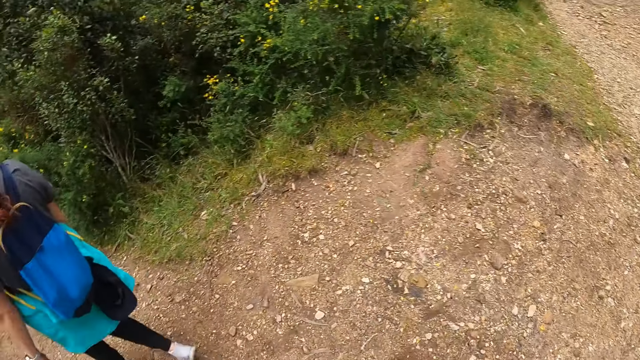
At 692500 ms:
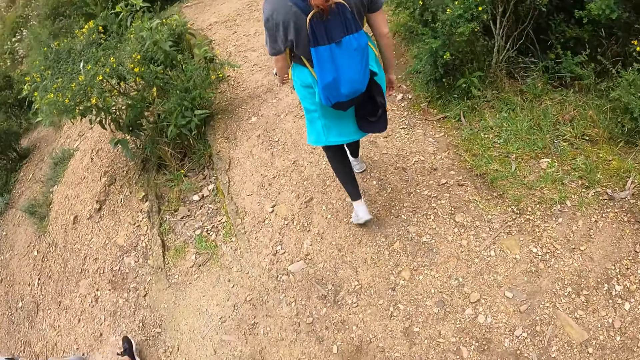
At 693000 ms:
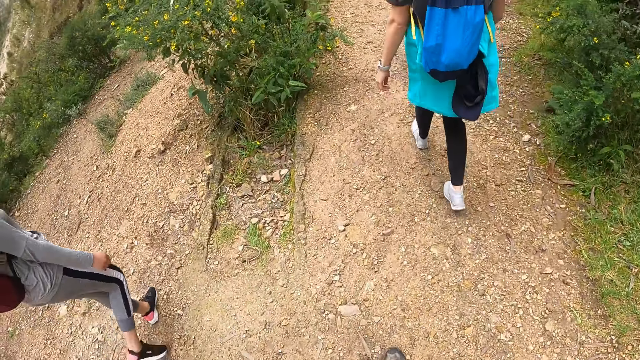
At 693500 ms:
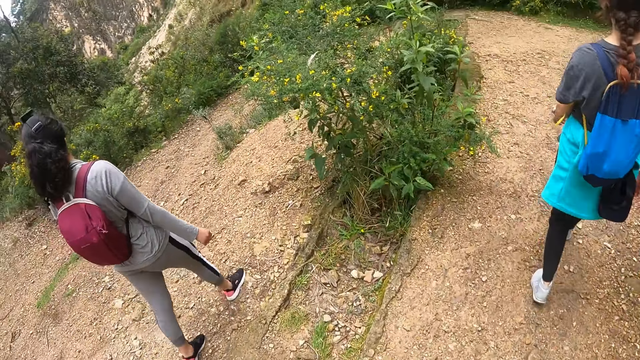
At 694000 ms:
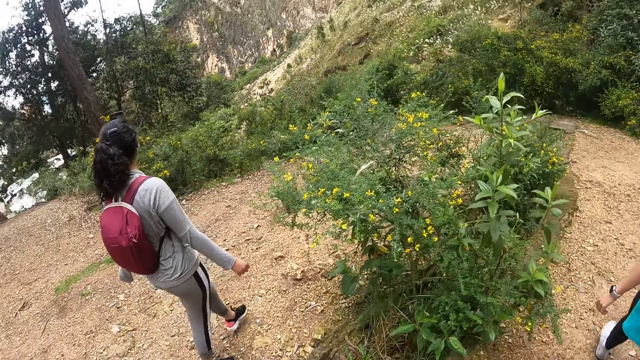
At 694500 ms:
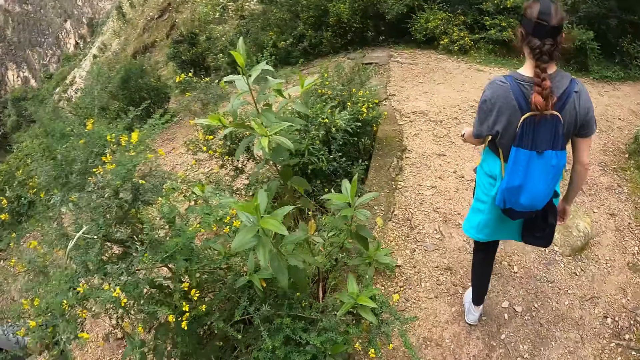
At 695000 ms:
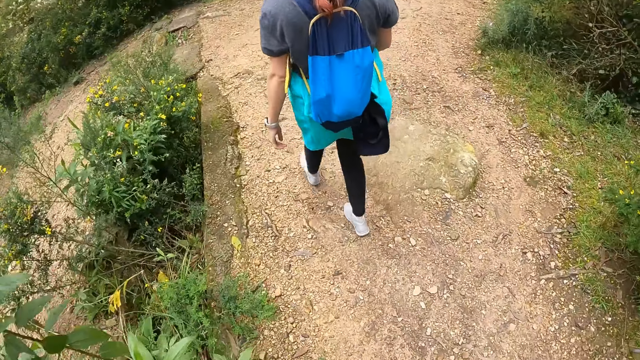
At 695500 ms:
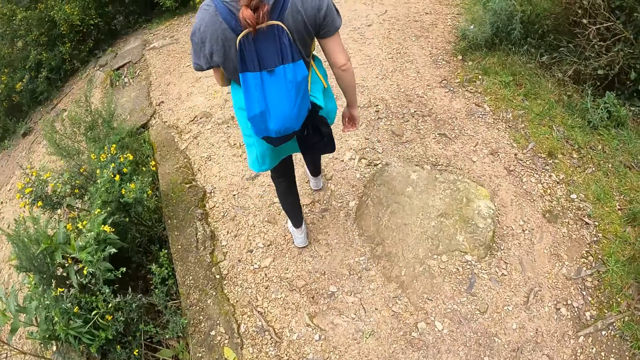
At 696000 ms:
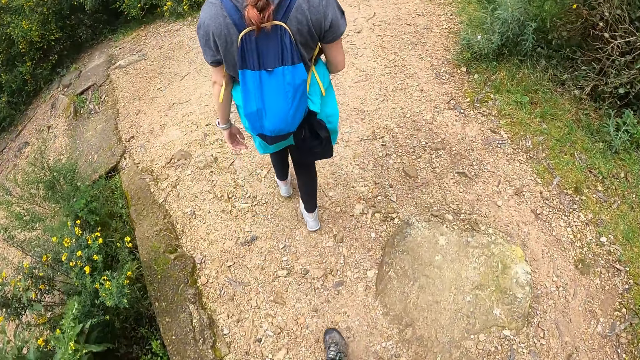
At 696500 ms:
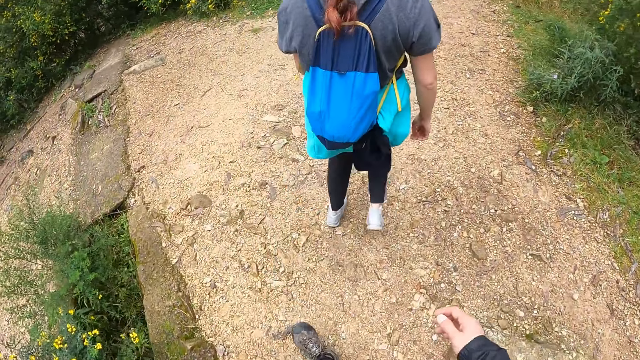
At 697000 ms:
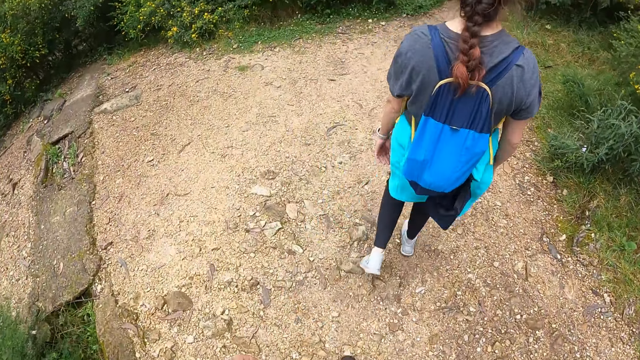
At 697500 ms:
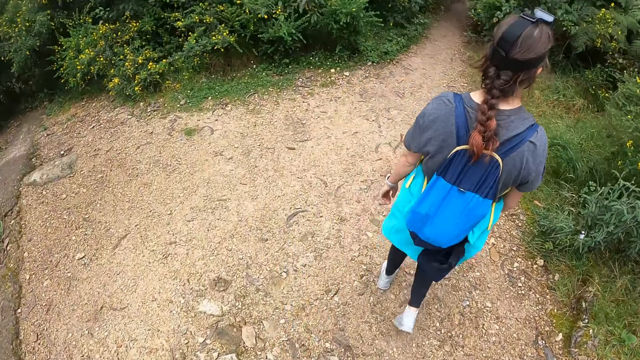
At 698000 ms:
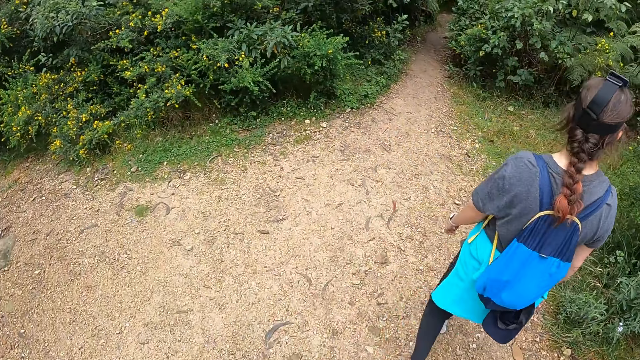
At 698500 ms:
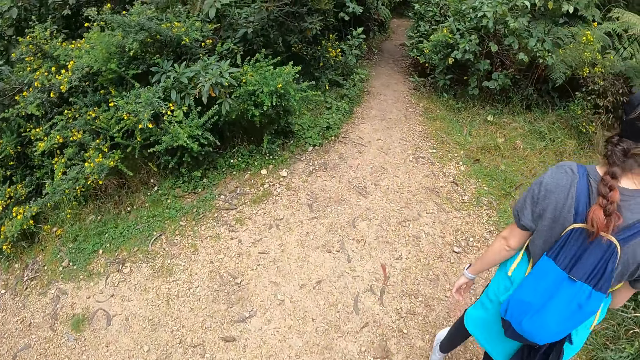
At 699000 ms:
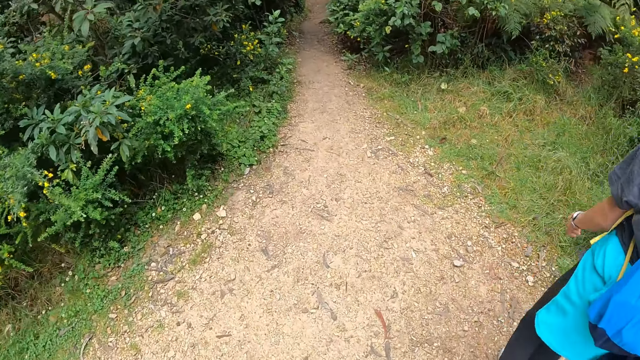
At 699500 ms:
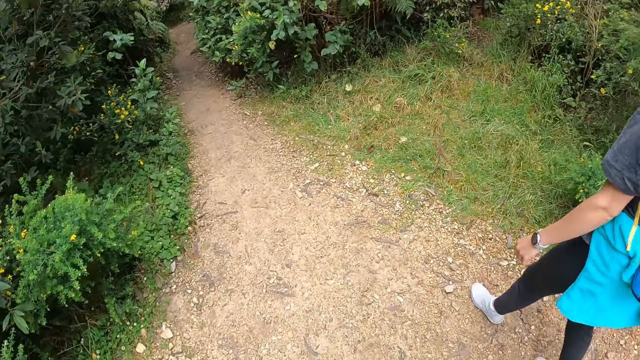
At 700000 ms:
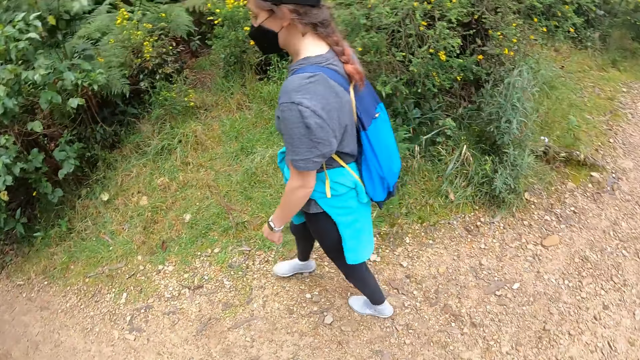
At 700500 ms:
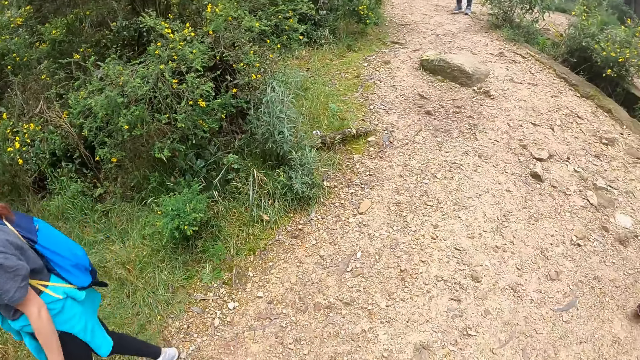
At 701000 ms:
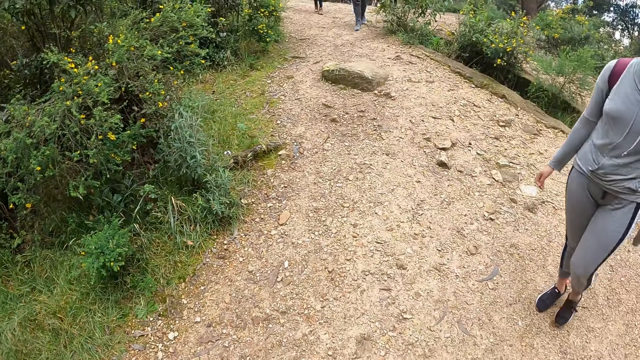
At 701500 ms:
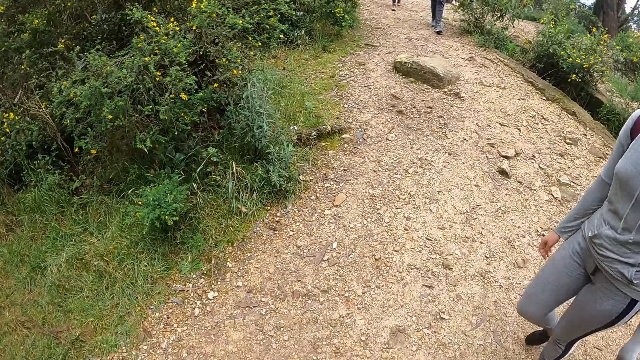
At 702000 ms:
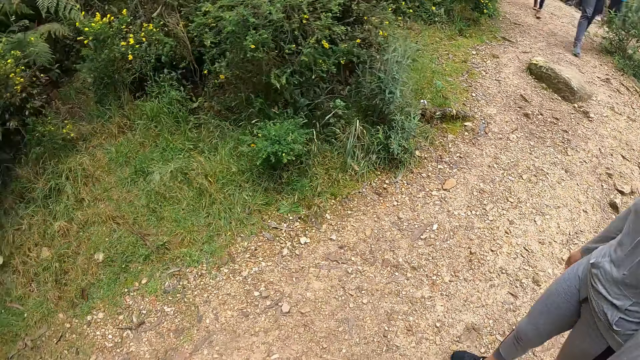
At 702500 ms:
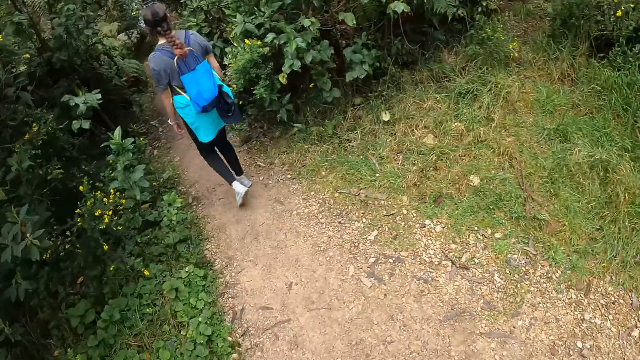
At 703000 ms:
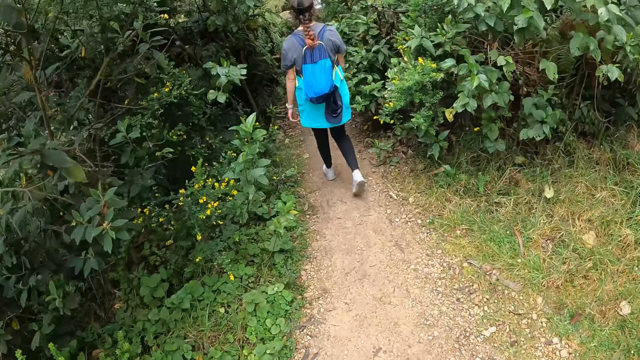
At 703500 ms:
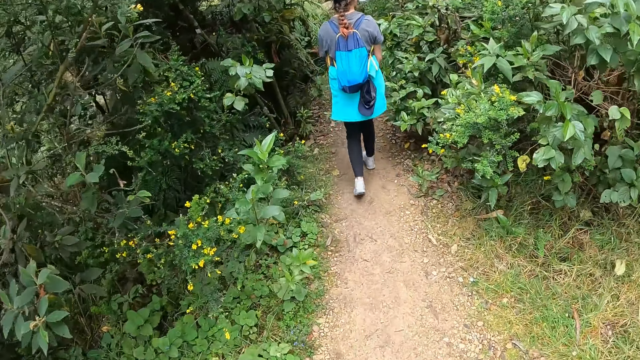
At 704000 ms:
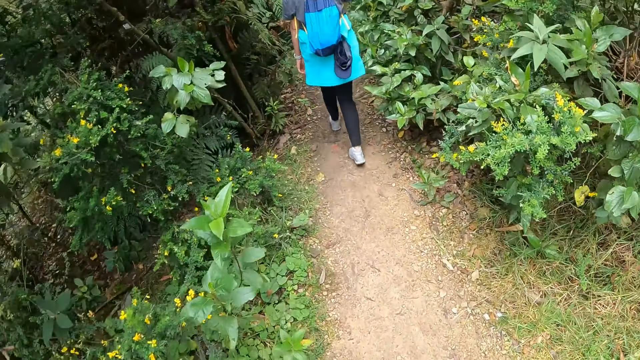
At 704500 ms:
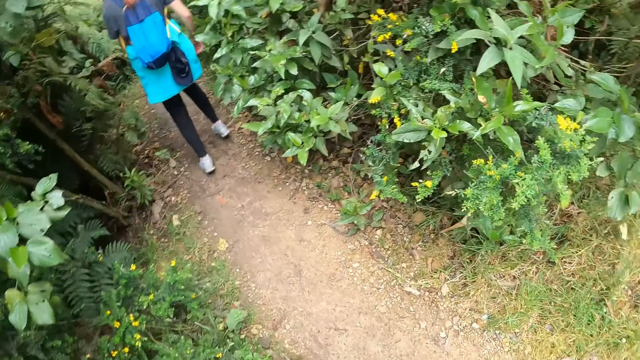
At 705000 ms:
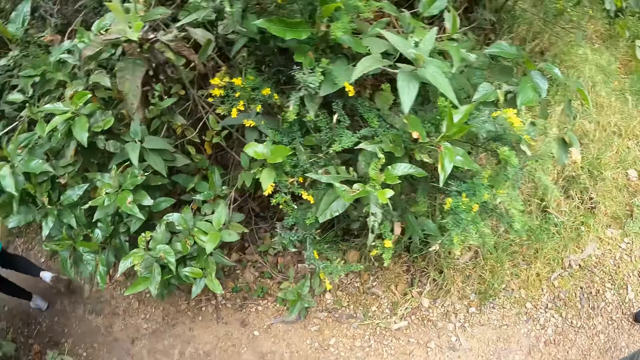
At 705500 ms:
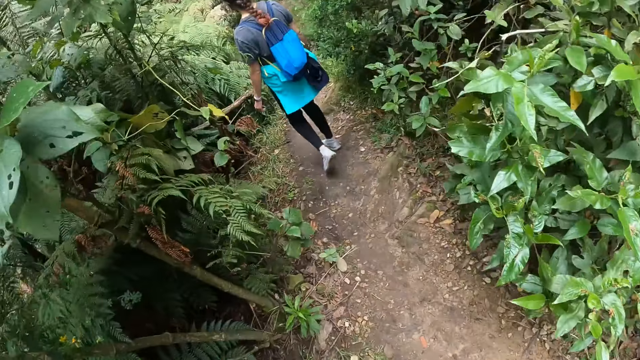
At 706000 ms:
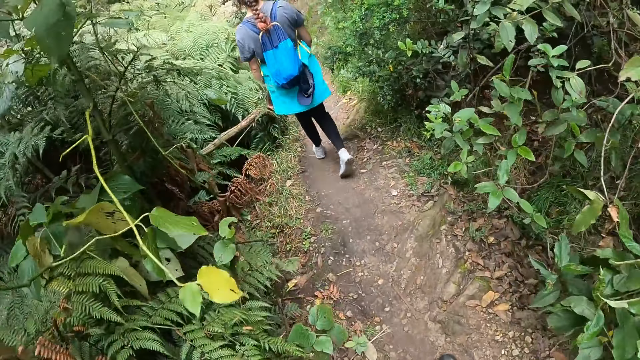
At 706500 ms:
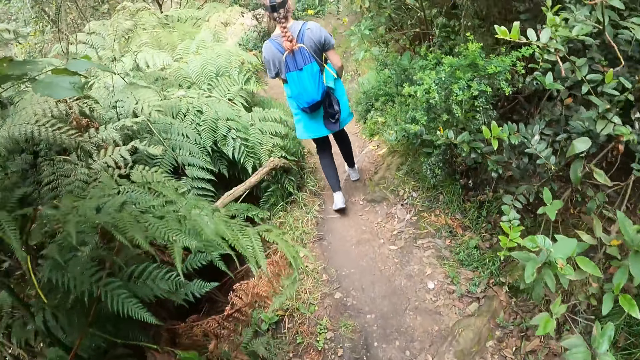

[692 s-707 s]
The camera wearer looks aside. They walk on a forest path.

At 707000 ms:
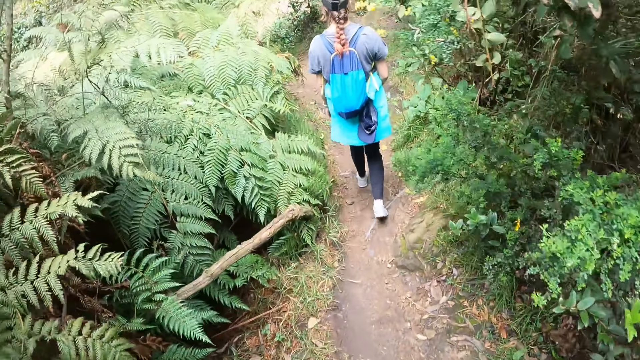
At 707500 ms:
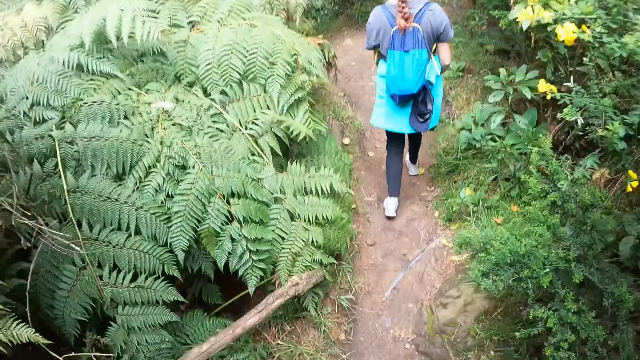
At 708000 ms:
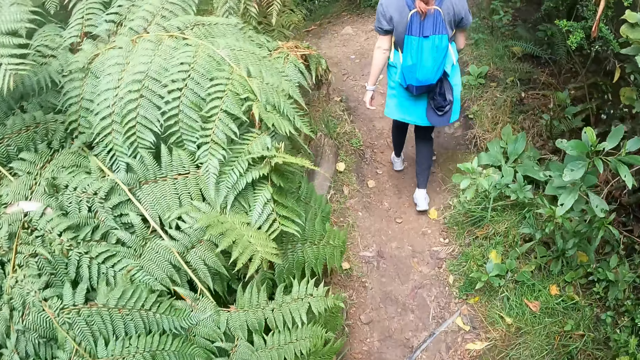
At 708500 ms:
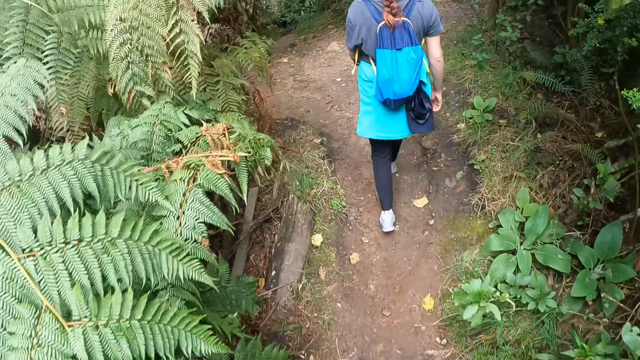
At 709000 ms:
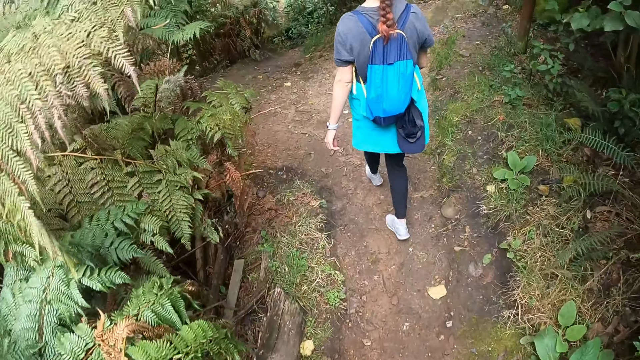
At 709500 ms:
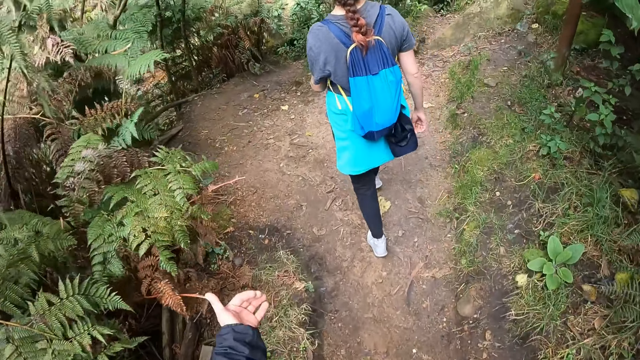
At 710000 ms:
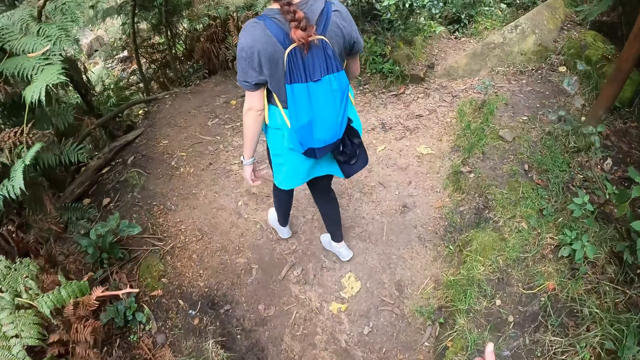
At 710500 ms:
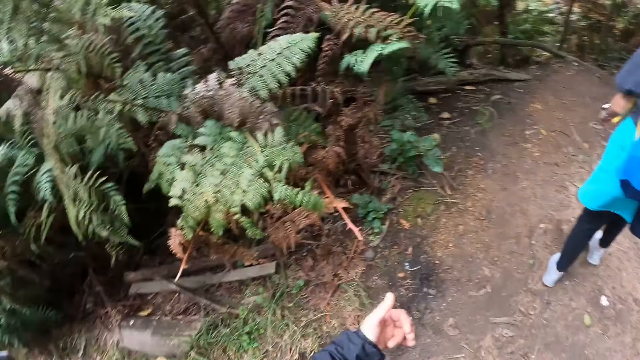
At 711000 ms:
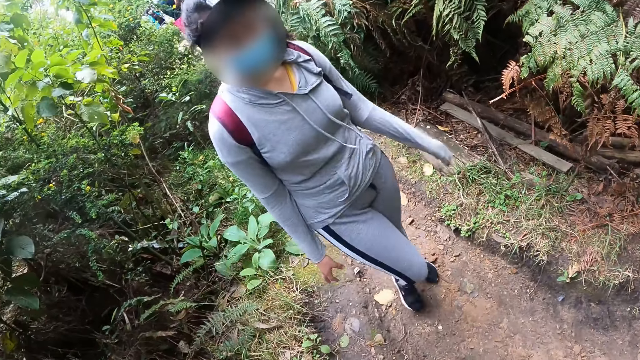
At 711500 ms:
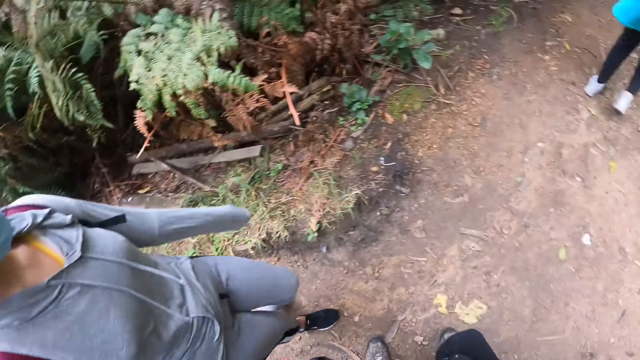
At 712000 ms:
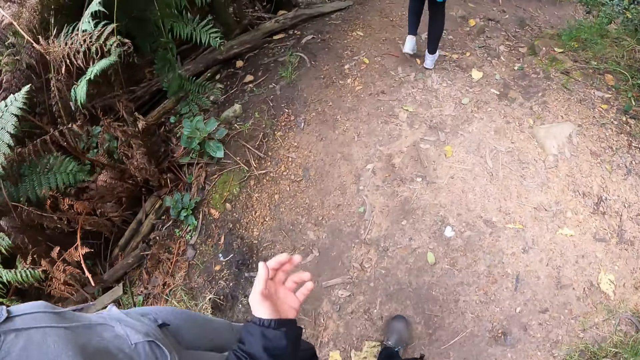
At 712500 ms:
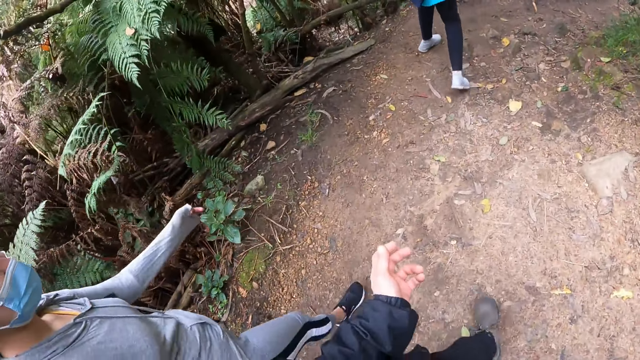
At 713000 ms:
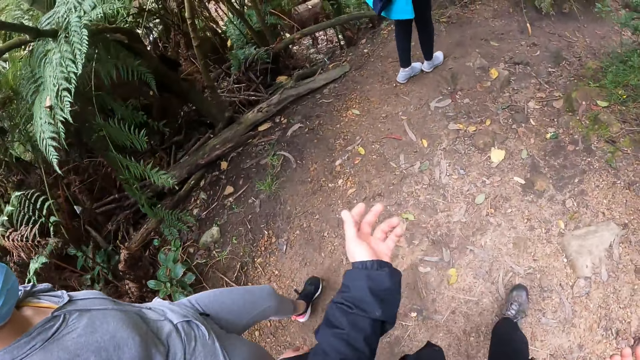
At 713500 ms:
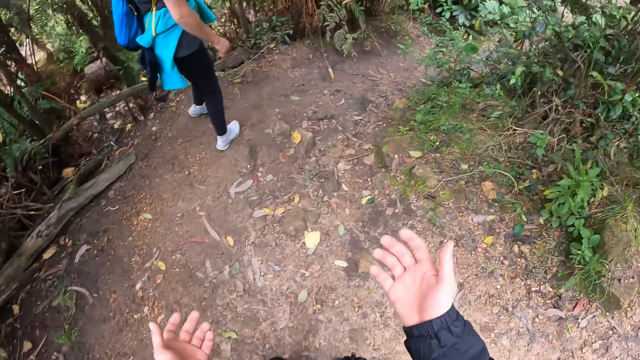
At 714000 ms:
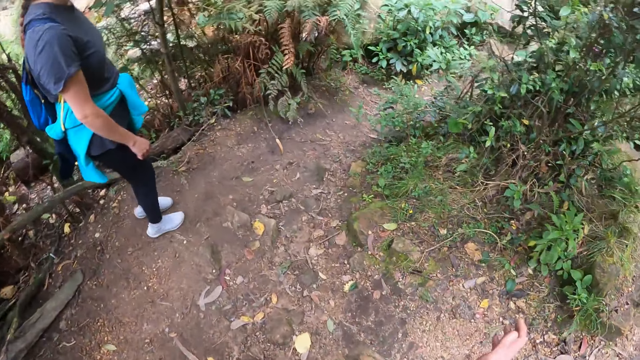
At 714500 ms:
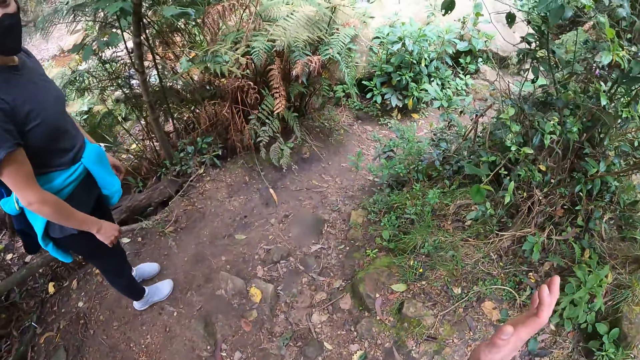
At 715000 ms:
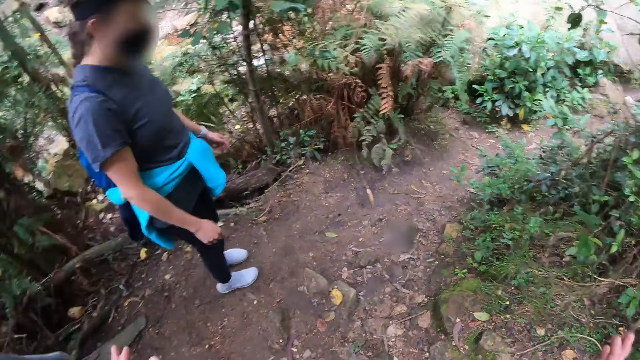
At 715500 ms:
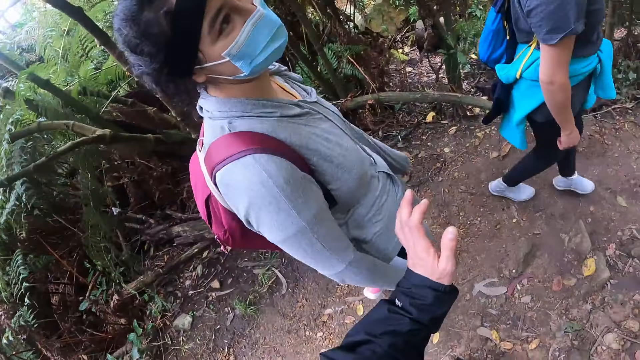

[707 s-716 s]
The camera wearer gestures out. A lady stops on the forest path.
